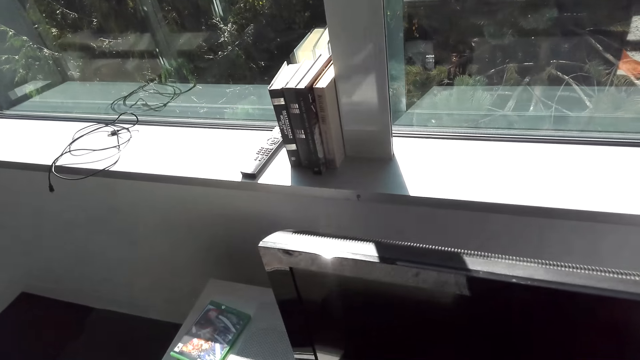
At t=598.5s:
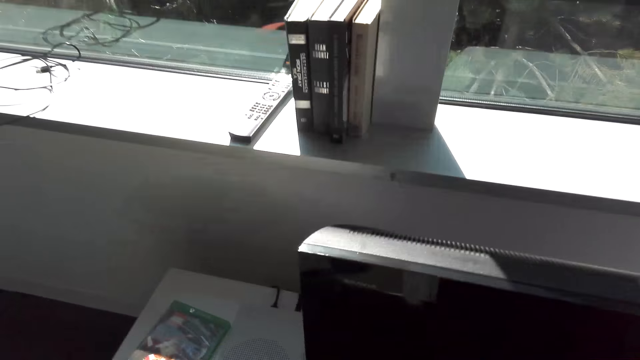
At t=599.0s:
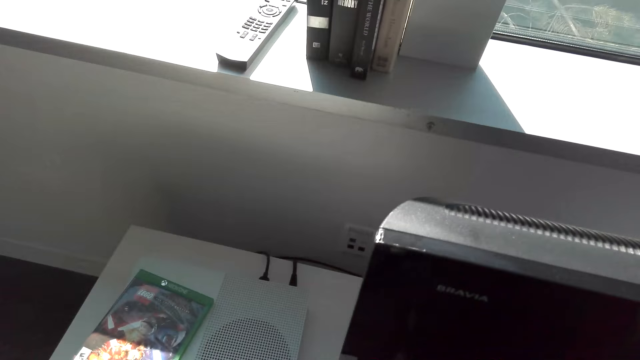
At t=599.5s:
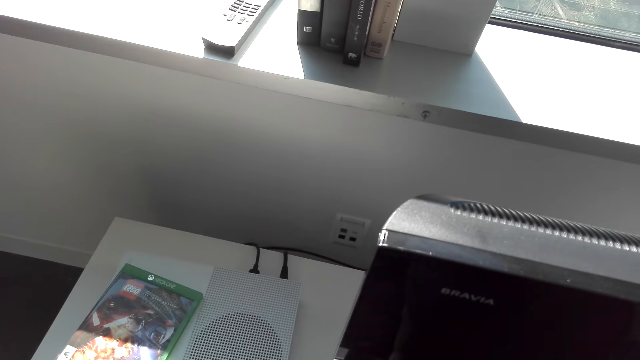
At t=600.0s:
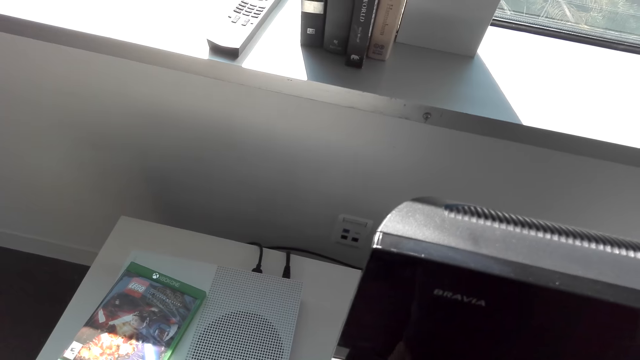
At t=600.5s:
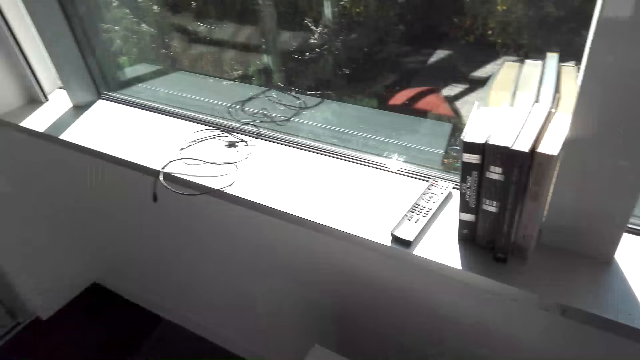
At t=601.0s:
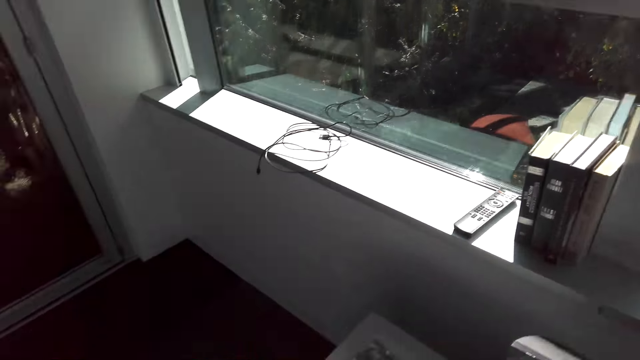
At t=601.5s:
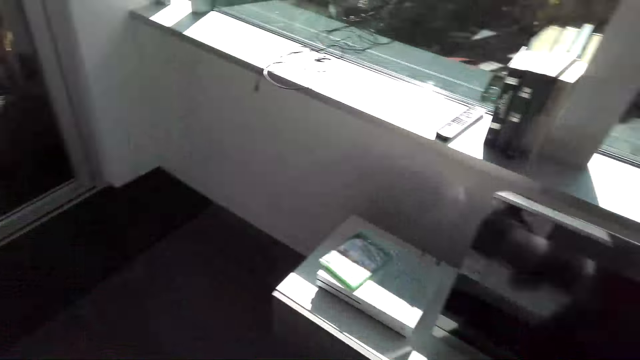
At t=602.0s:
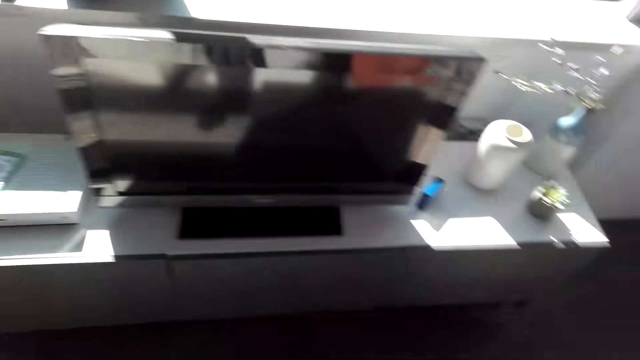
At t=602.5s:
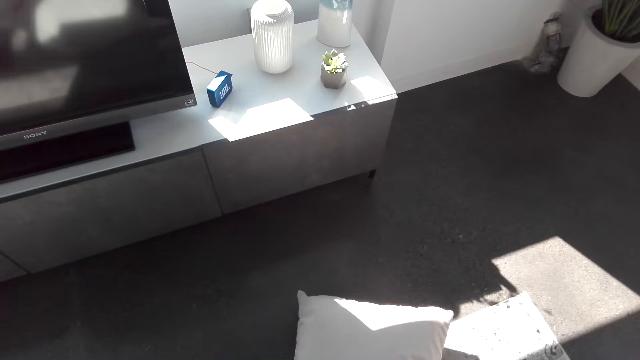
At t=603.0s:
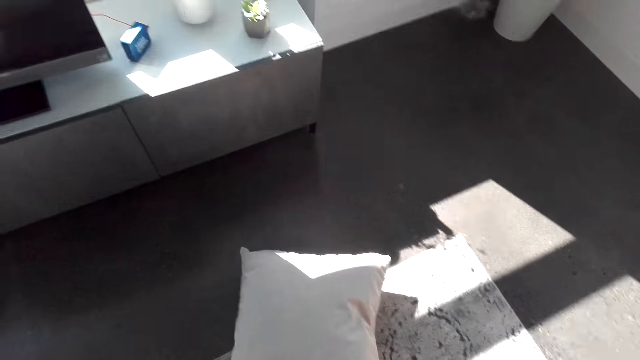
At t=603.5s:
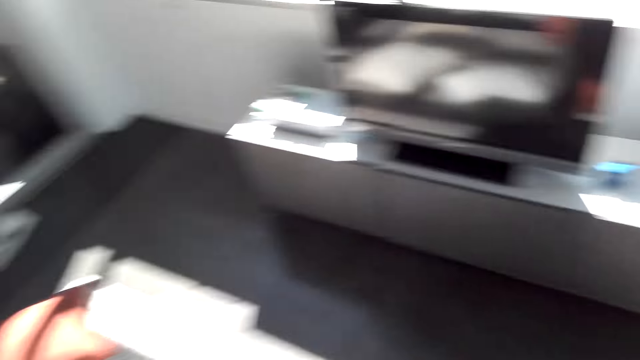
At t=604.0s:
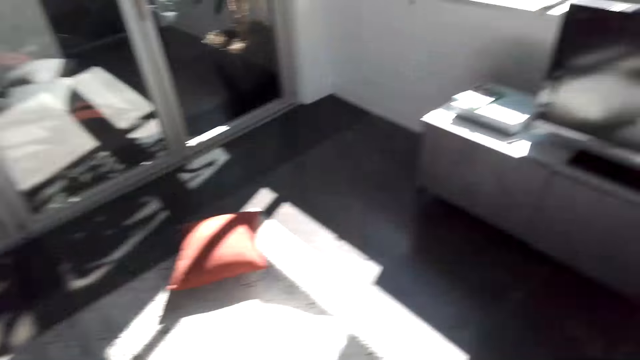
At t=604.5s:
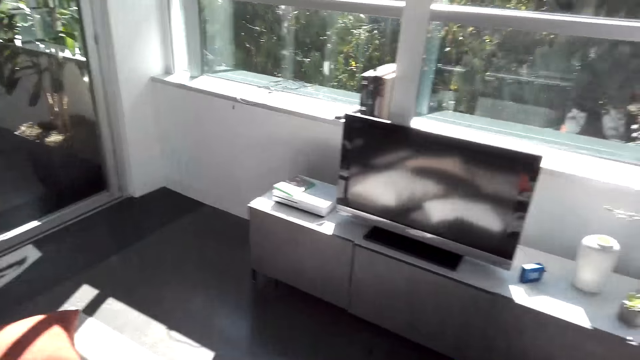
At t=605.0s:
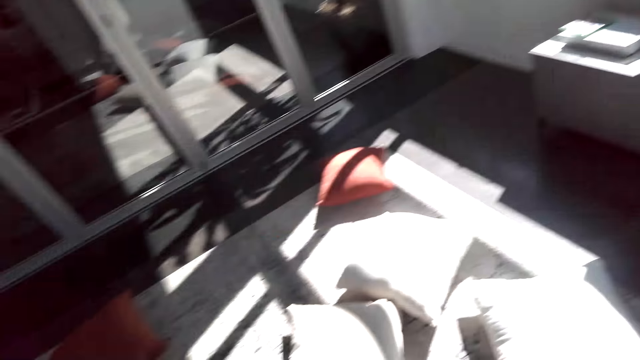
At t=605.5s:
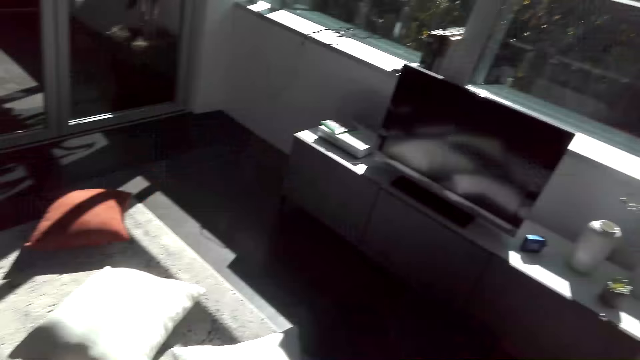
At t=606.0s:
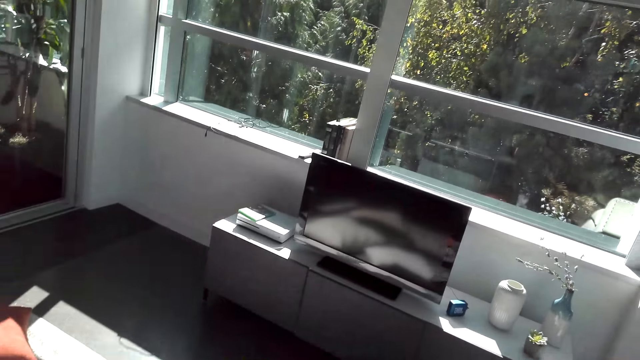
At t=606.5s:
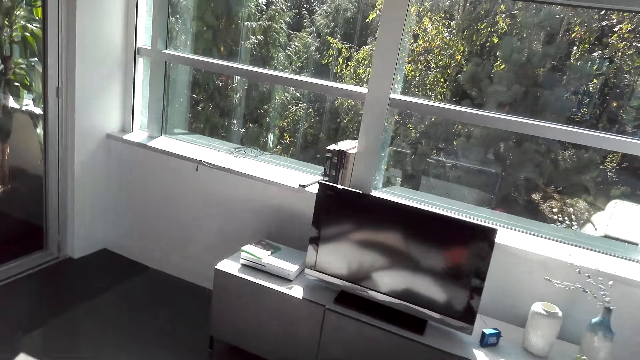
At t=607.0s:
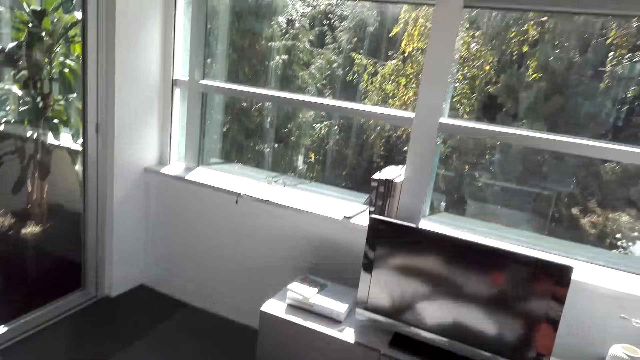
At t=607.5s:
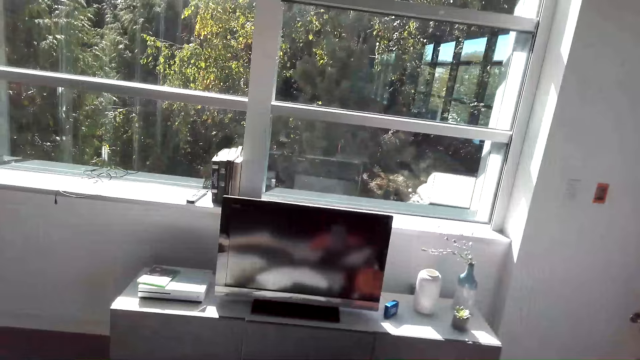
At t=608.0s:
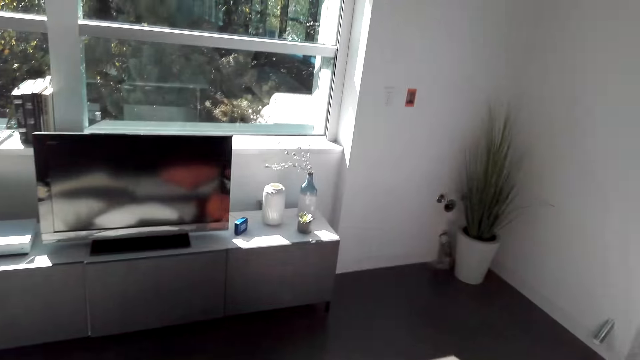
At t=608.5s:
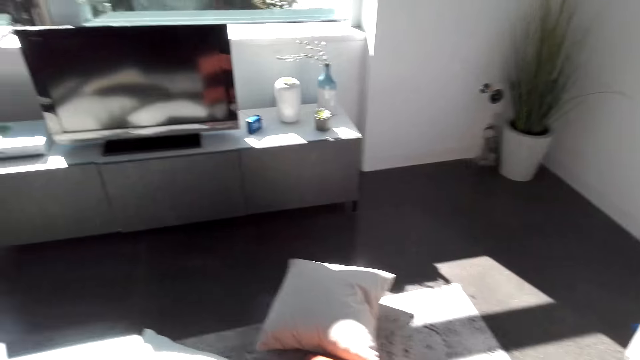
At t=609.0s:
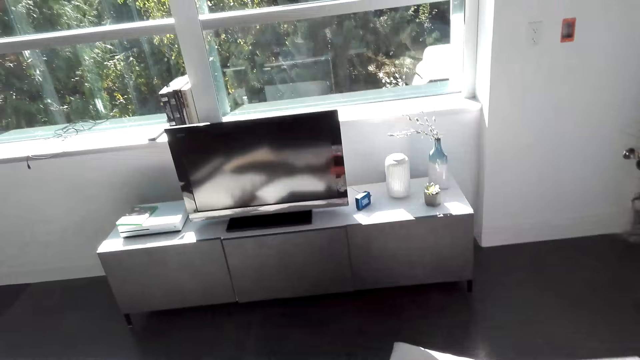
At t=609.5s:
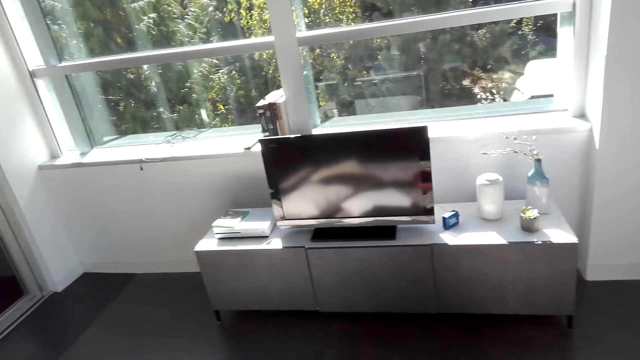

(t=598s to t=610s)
The camera wearer stands in front of a television.

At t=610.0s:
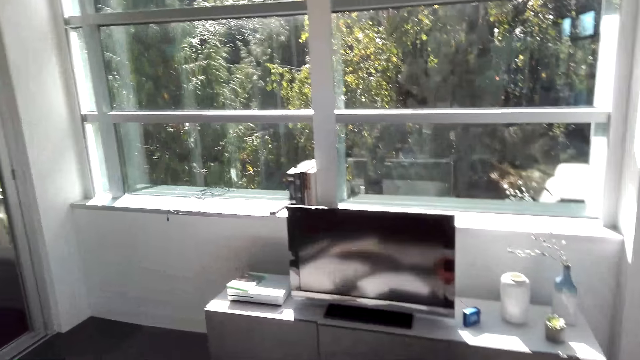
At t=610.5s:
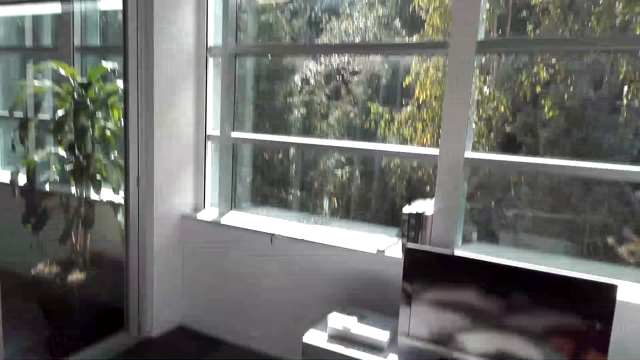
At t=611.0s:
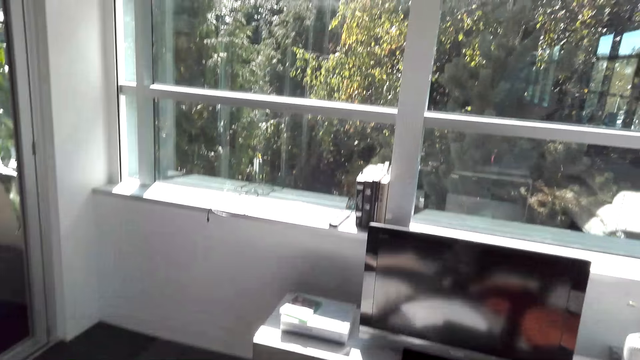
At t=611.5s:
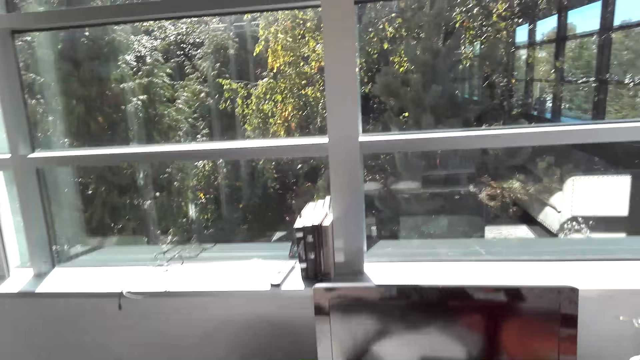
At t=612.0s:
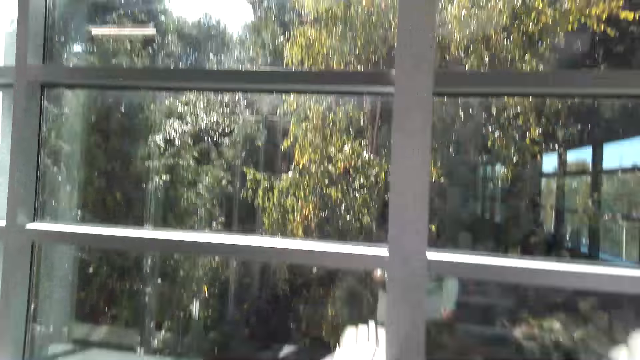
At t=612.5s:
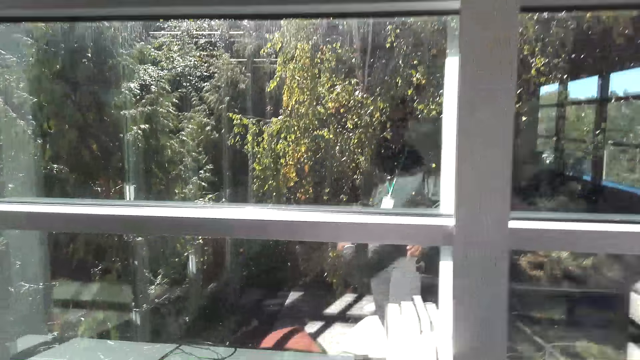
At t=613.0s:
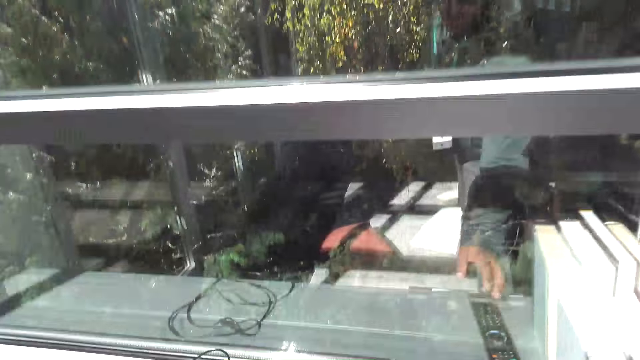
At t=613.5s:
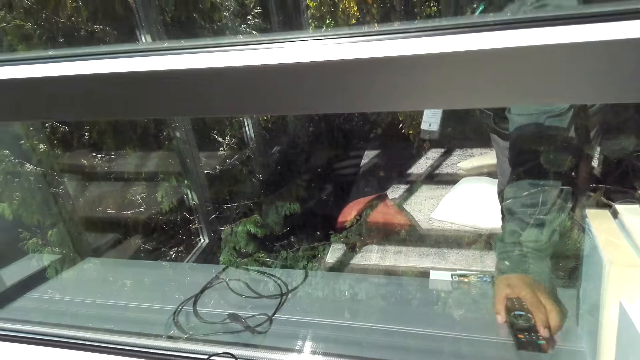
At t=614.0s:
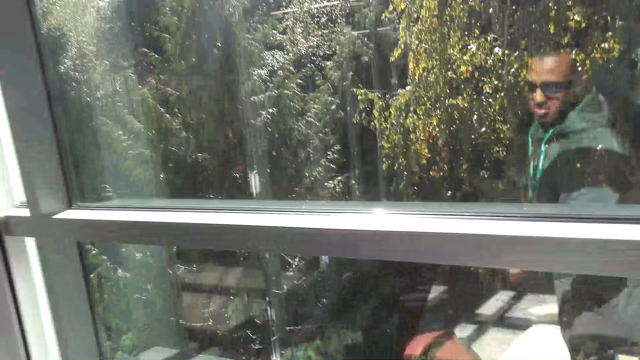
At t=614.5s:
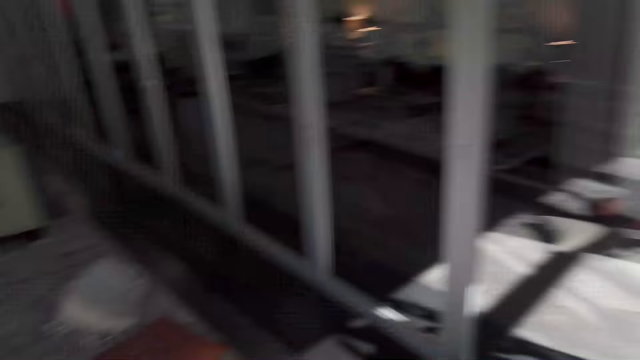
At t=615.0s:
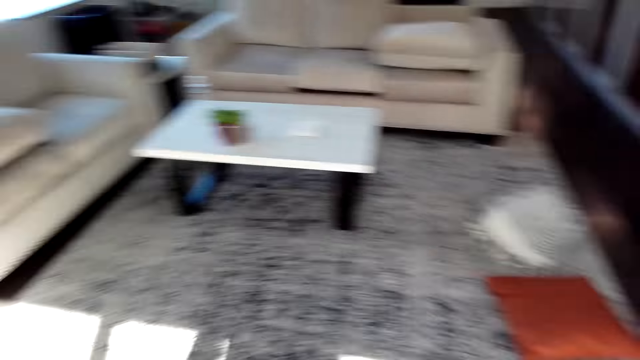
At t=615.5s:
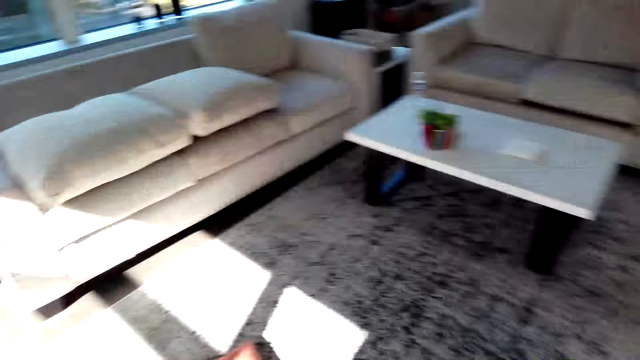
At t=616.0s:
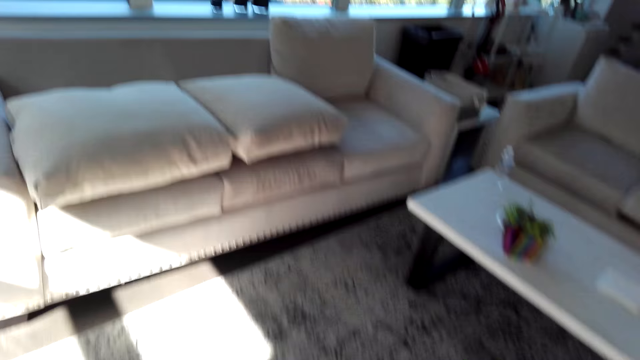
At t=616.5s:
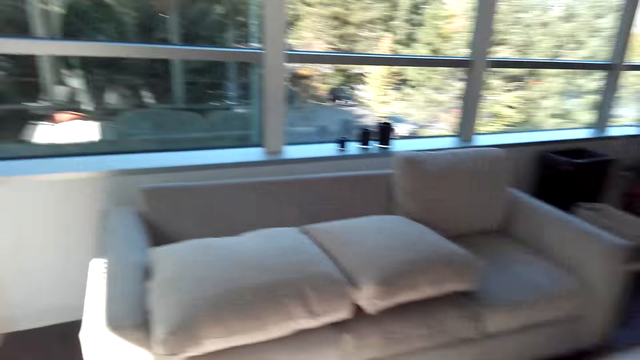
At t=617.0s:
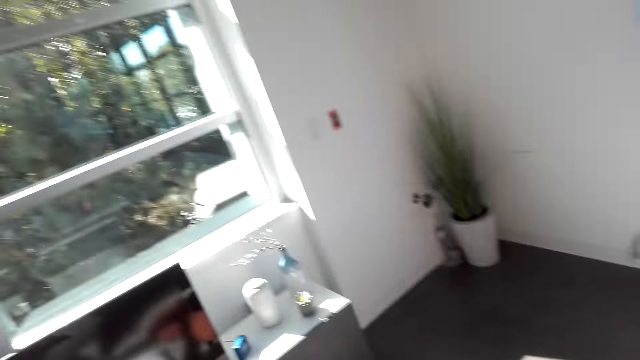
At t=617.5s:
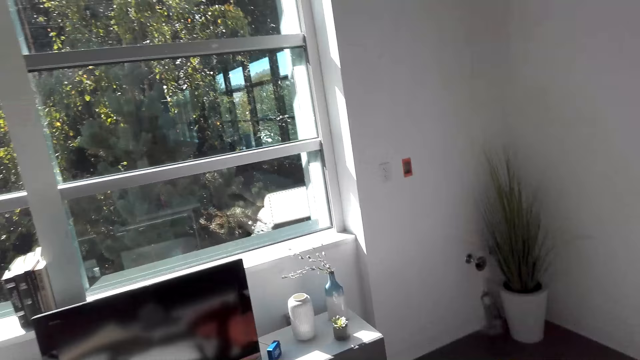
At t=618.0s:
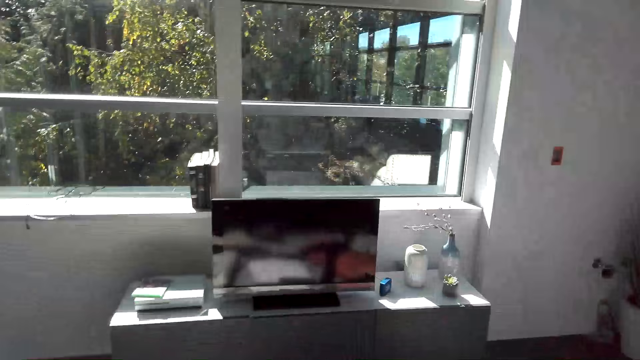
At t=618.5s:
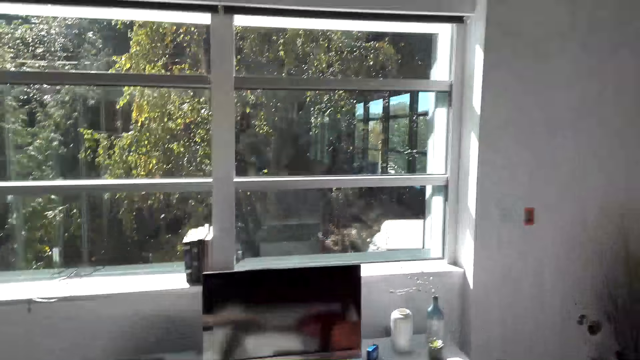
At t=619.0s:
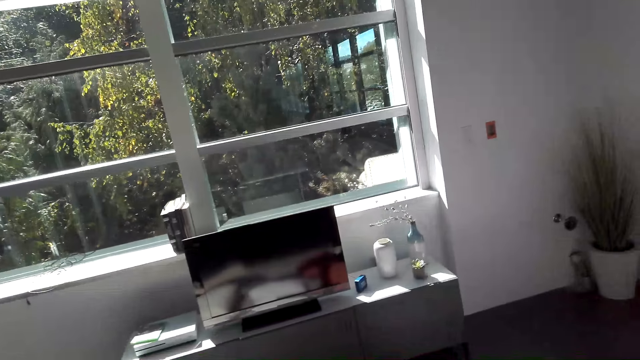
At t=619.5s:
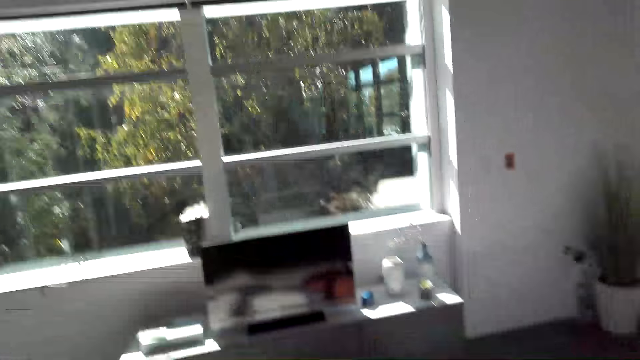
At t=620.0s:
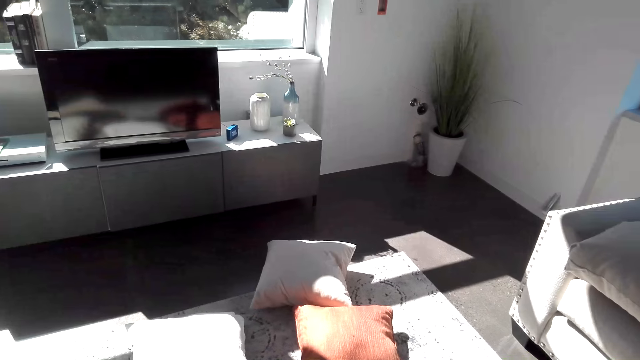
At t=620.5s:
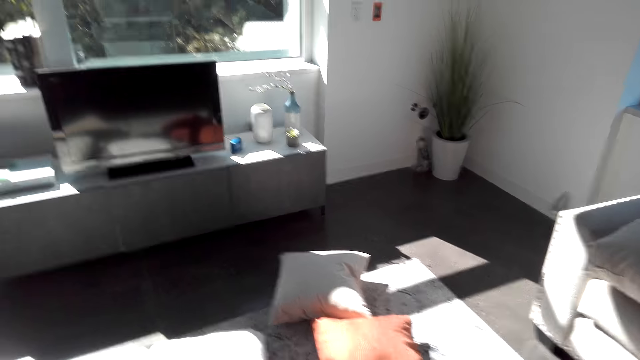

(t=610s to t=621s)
The camera wearer picks up a remote on a shelf. They look at the floor.
